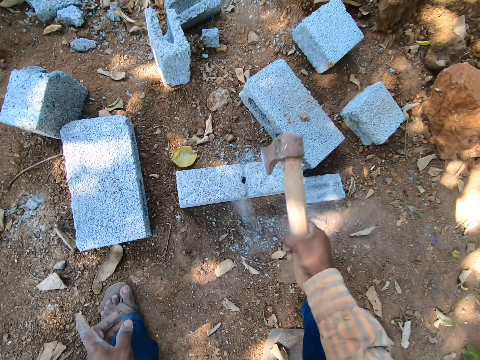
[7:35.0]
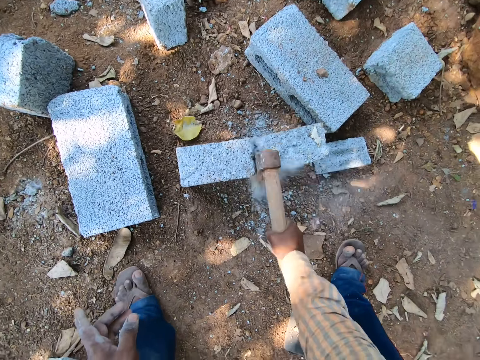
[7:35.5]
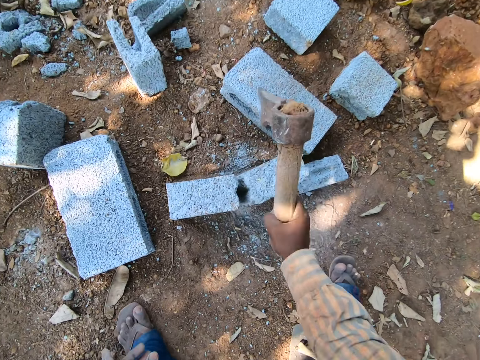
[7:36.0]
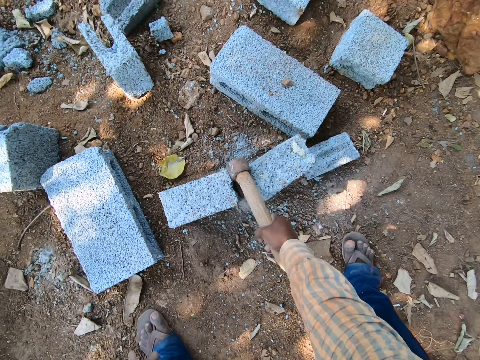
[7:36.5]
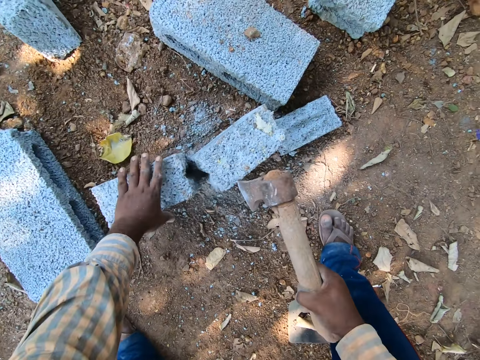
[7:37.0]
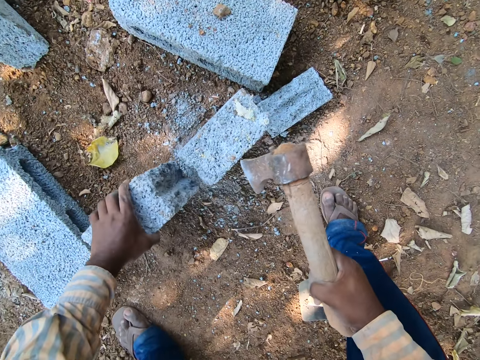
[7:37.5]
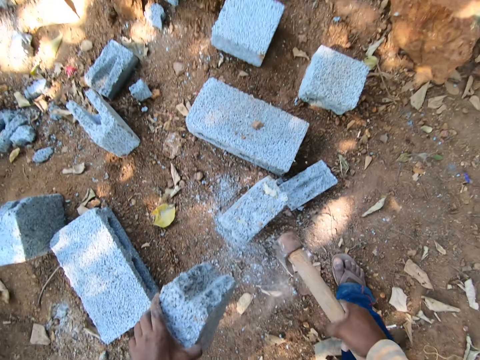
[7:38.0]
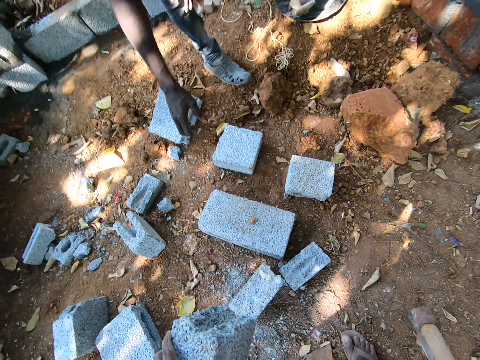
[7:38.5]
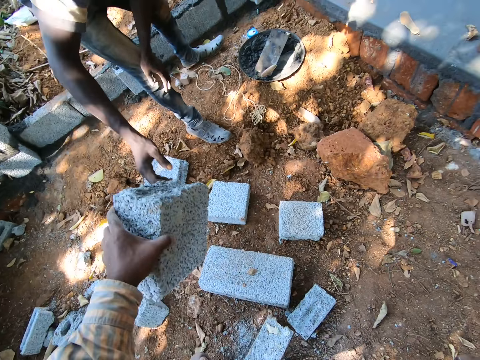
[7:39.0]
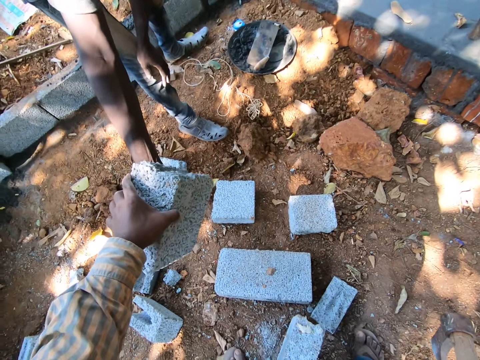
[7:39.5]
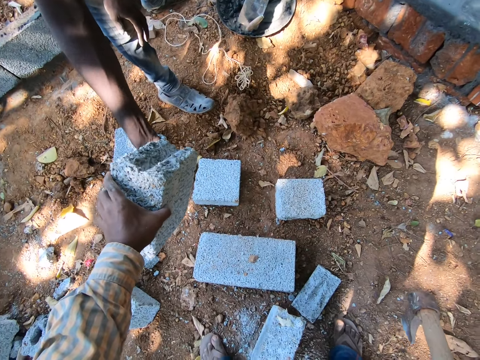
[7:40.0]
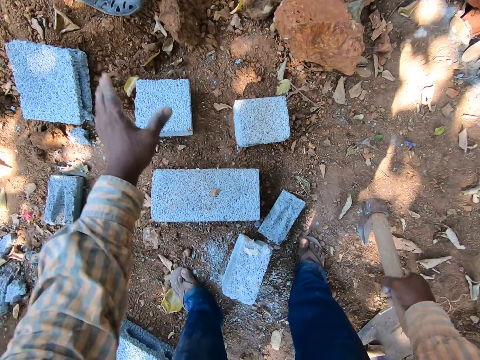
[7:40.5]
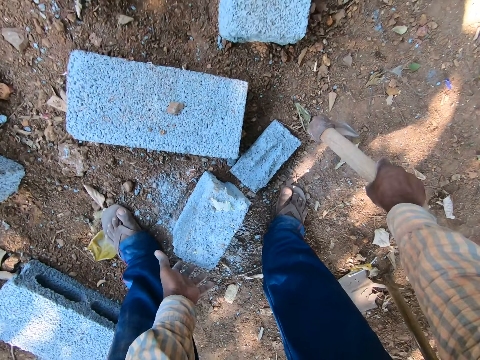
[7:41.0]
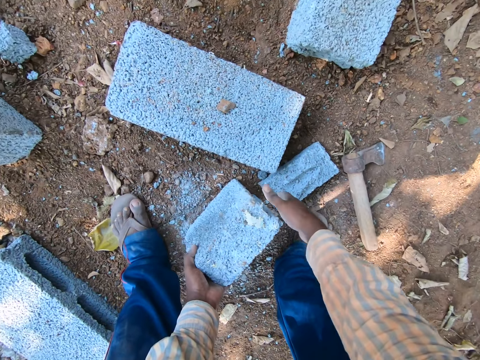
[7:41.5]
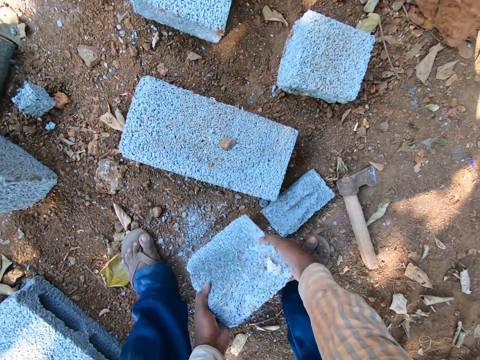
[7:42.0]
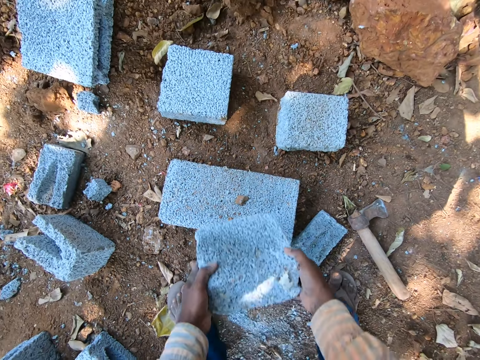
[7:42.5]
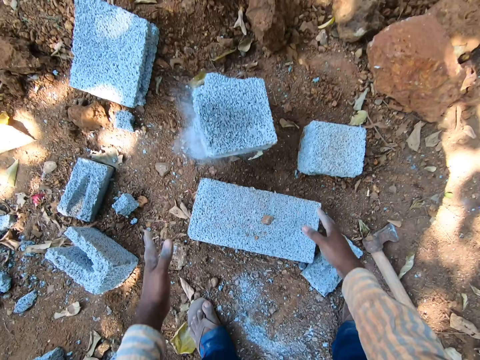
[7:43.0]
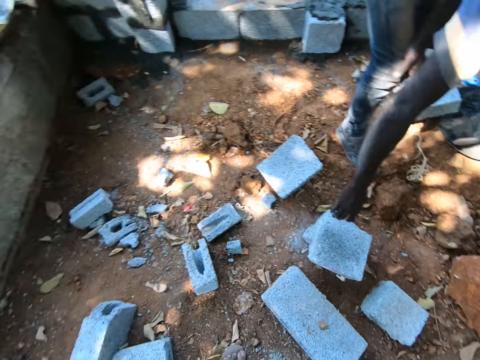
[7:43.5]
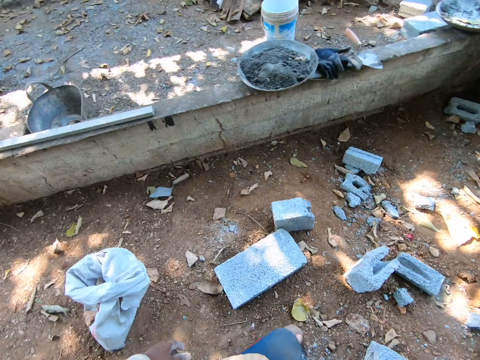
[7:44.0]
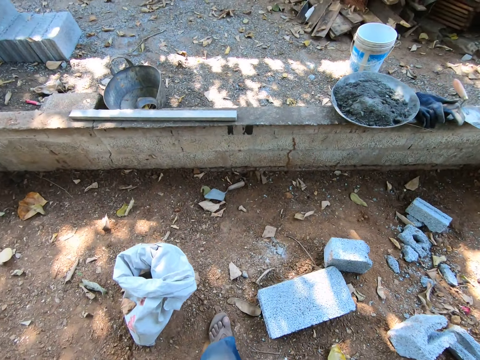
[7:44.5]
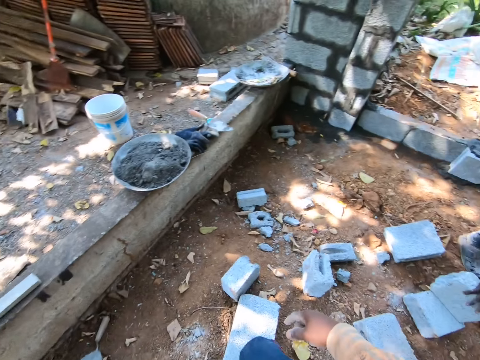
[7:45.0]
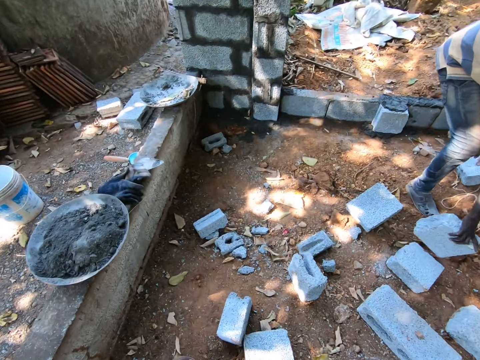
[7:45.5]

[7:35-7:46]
A man talks to the camera wearer. The camera wearer picks the concrete or brick from the floor with his left hand. He breaks the brick with an axe. The man talks to the camera wearer. The camera wearer hands the concrete block to the man with his left hand. He drops the axe on the floor with his left hand. He picks the concrete from the floor with both hands. He throws the concrete block on the floor with both hands. The man talks to the camera wearer. The camera wearer walks and looks around.

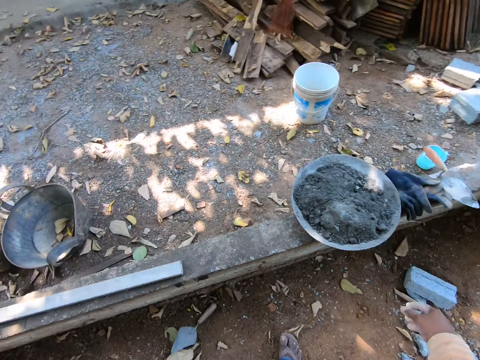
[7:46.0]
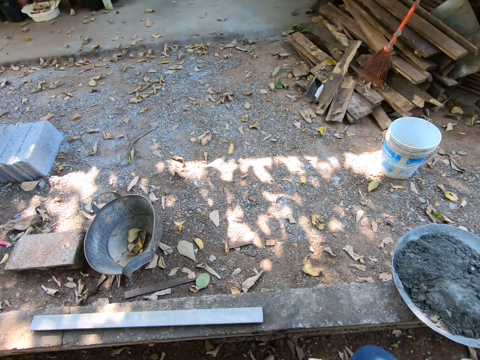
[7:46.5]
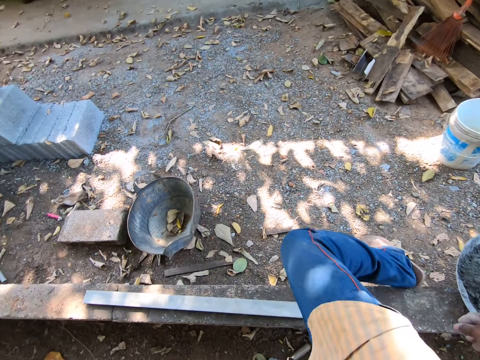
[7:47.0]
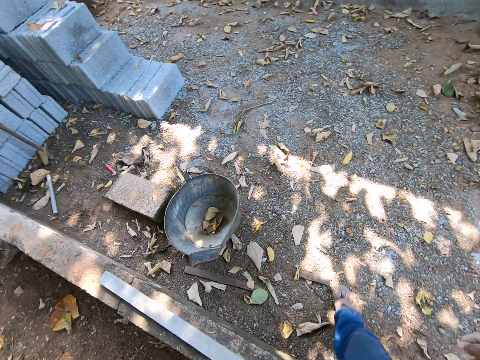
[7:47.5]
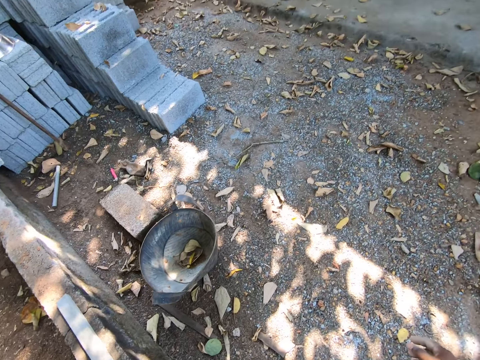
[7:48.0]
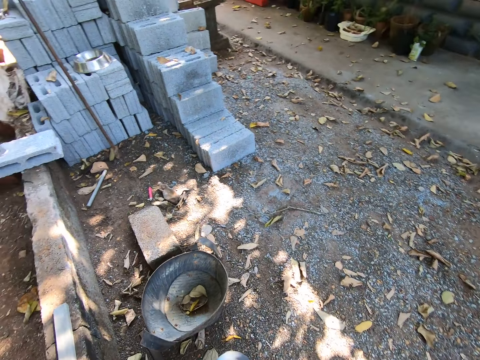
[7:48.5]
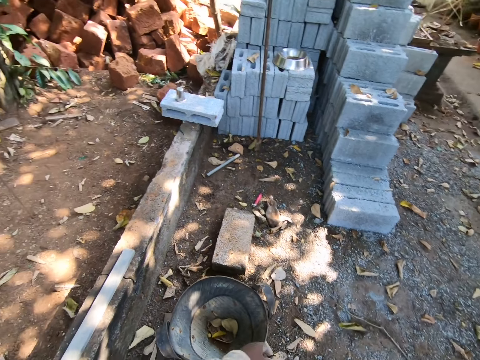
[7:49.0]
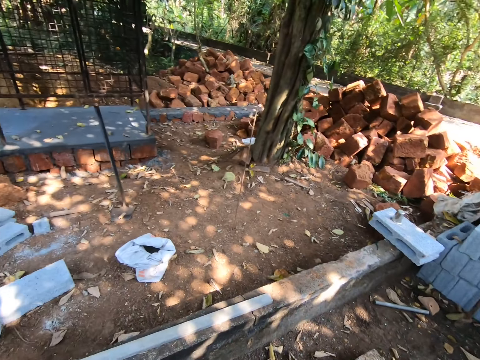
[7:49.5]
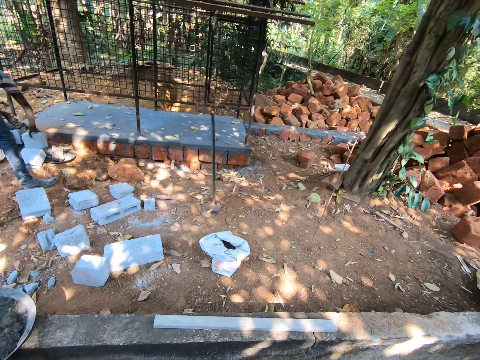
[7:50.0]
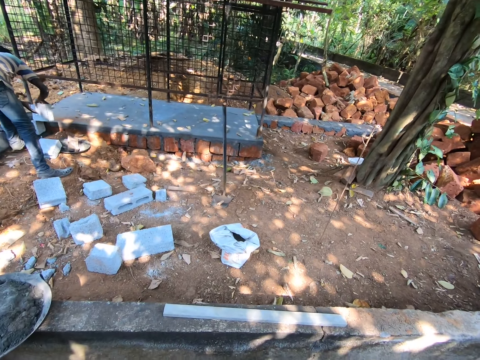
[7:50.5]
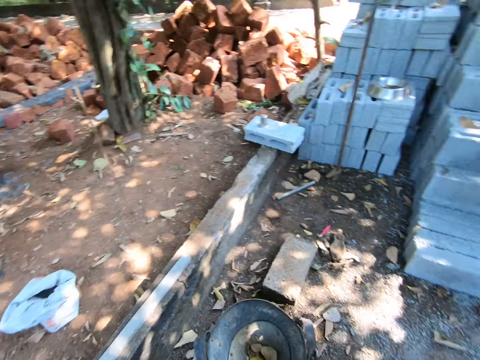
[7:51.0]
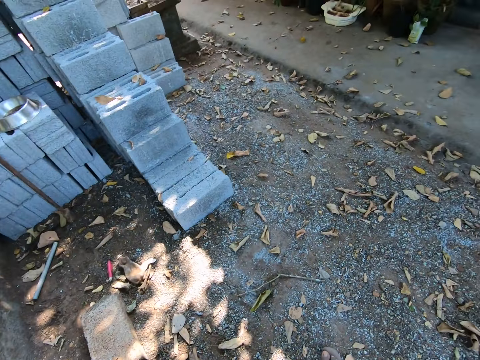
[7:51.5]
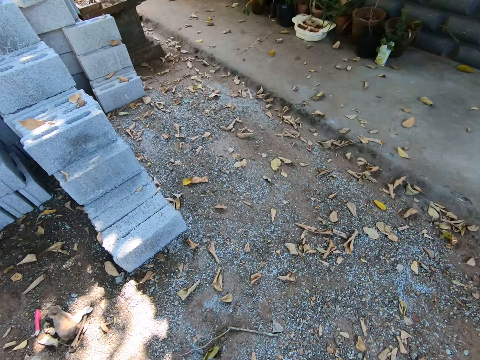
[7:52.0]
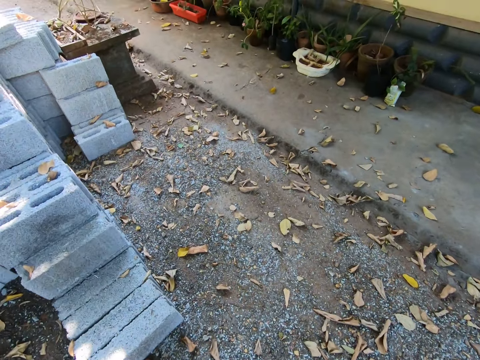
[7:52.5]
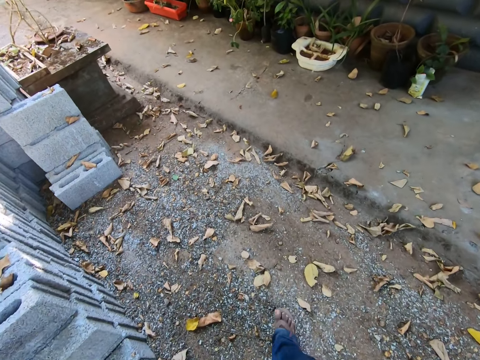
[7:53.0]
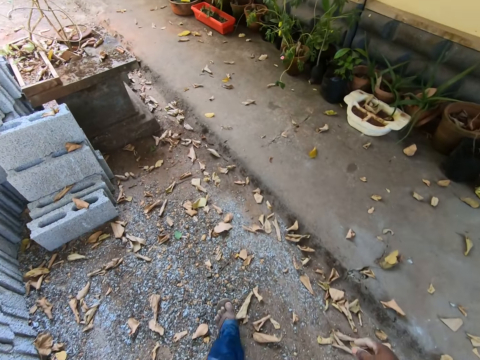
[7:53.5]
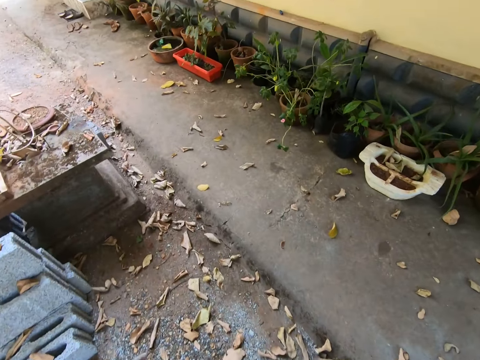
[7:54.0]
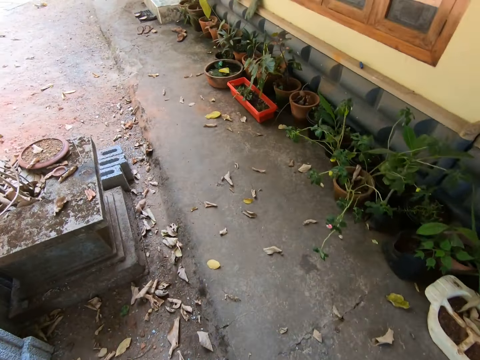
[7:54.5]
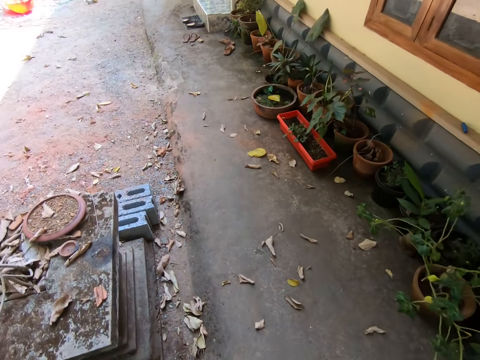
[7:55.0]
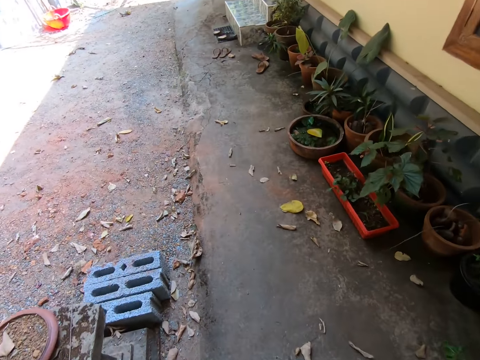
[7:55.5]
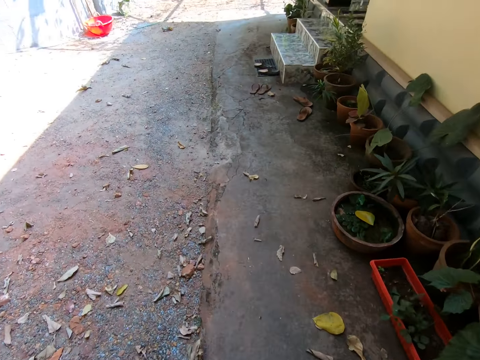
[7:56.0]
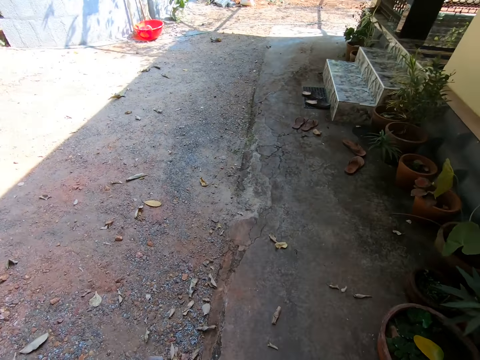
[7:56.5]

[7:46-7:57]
The camera wearer talks to the man and looks around. They walk, jump and walk. The man talks to the camera wearer. The camera wearer talks to the man and looks around. The man talks to the camera wearer and carries a brick. The camera wearer walks and looks around.

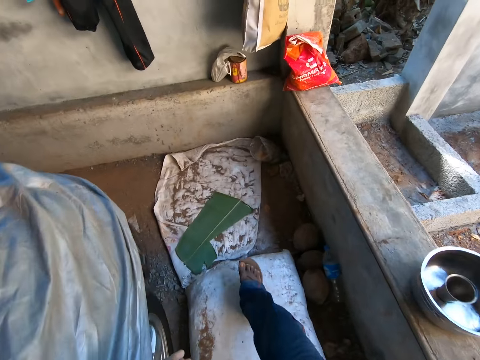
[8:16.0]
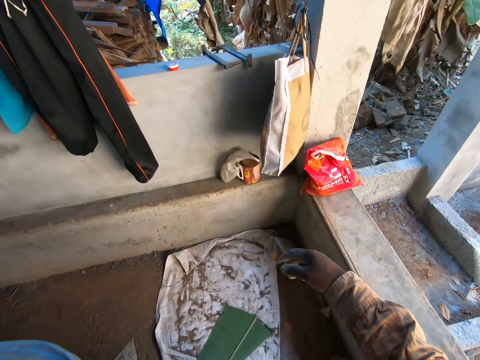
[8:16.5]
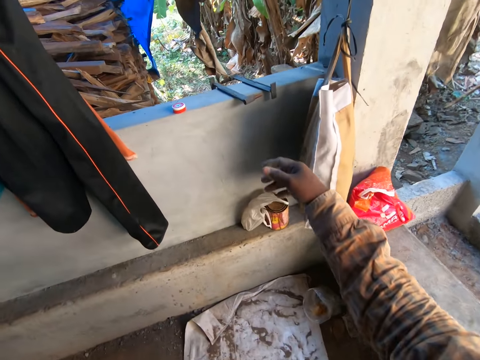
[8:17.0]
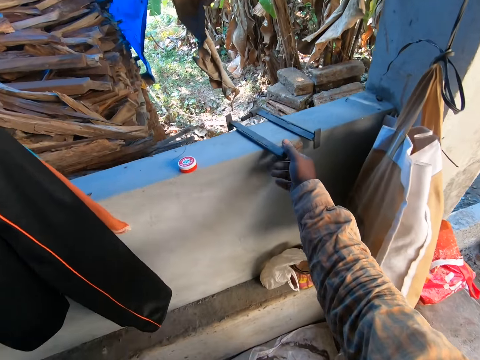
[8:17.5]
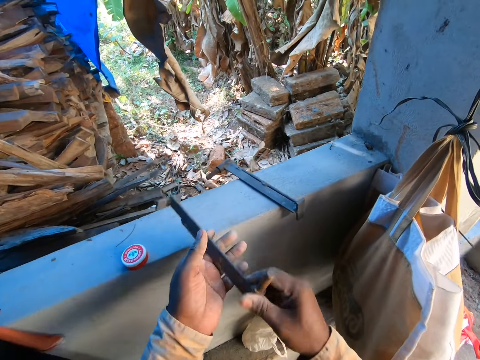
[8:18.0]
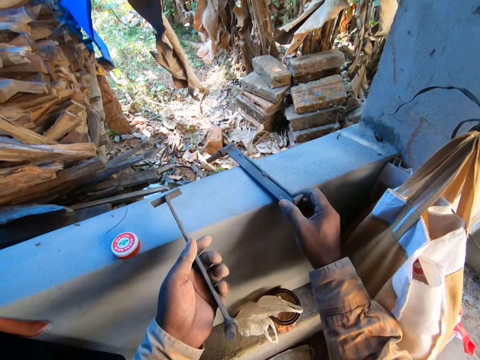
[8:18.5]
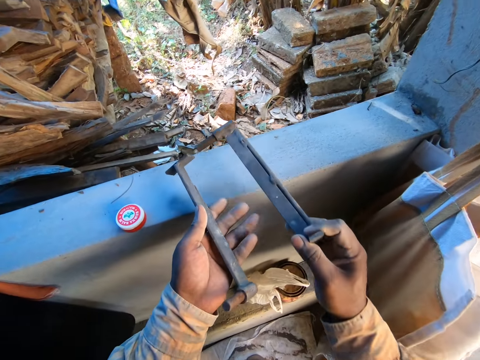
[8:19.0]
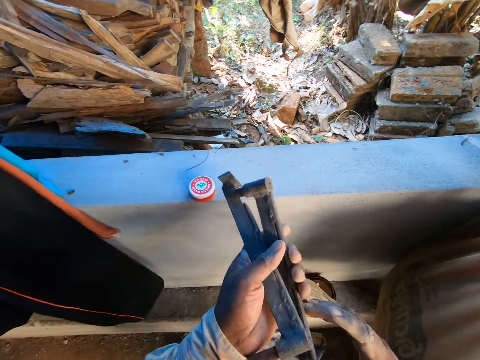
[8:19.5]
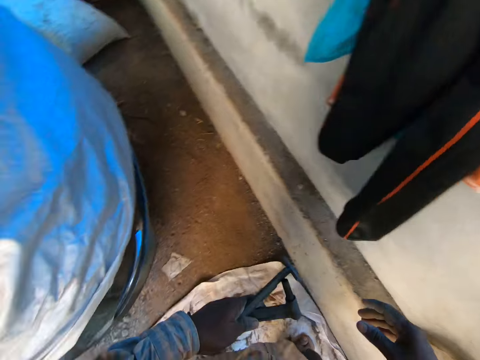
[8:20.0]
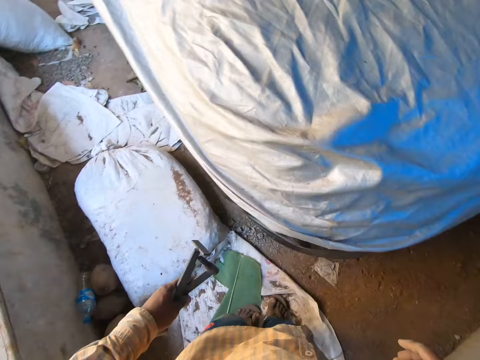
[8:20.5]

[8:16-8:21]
The camera wearer picks a metal bar or steel from the fence with his right hand. He passes the steel to the left hand. He picks the steel with his right hand. He passes the steel to the left hand. He walks and looks around.
